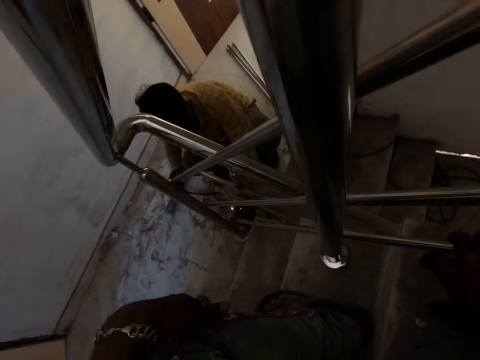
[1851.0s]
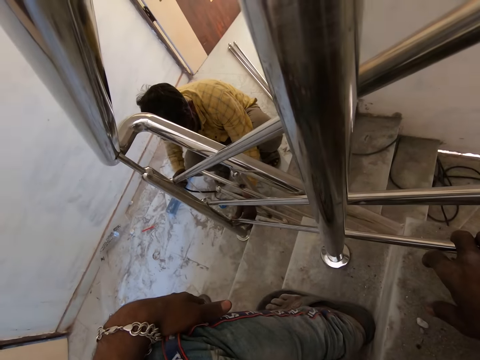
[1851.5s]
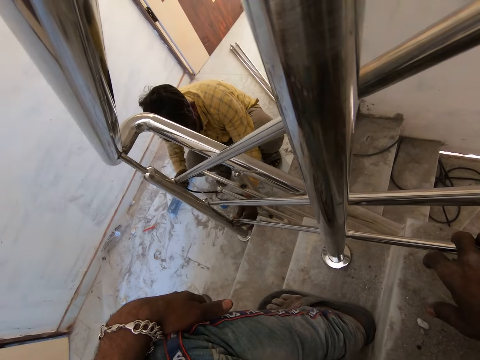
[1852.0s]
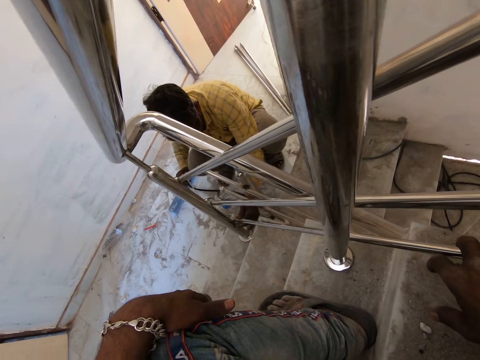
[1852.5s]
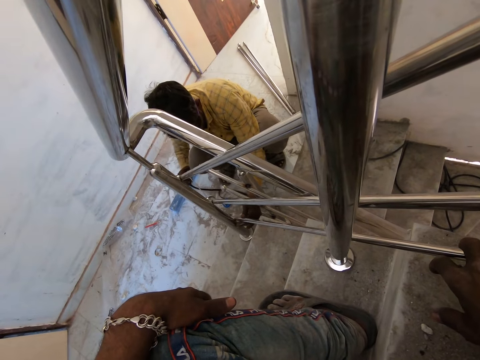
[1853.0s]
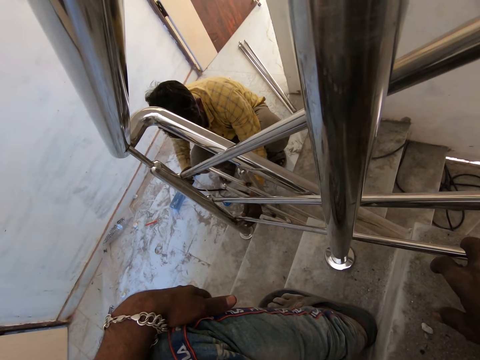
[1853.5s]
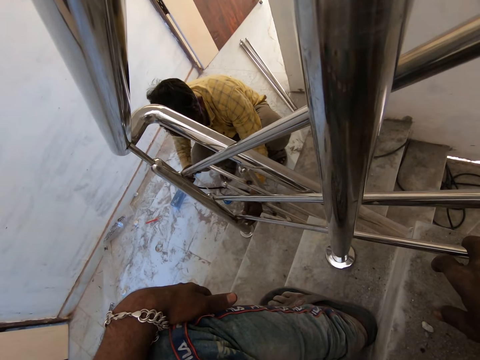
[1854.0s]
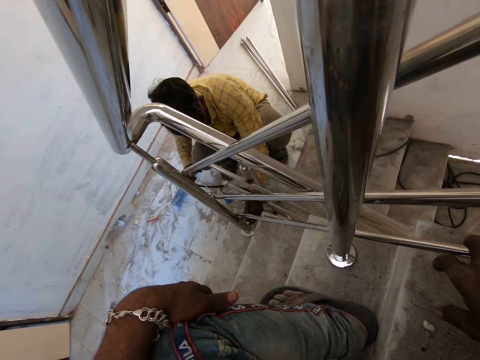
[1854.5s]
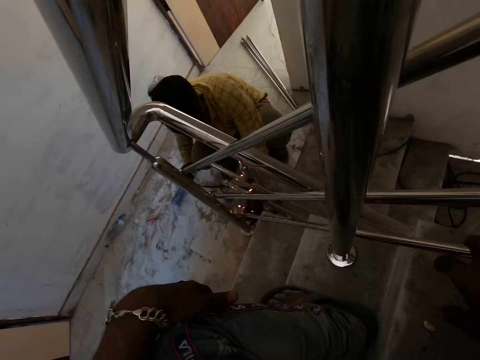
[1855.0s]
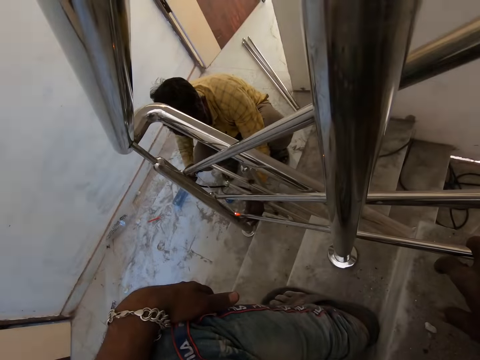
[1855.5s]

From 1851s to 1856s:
A man welds the metals.

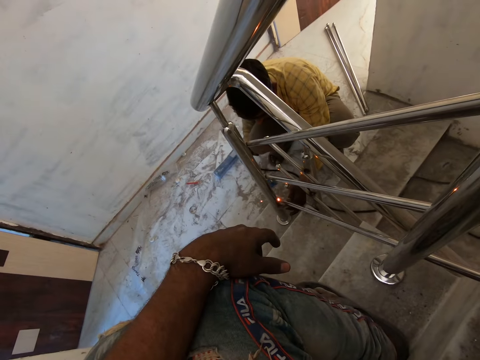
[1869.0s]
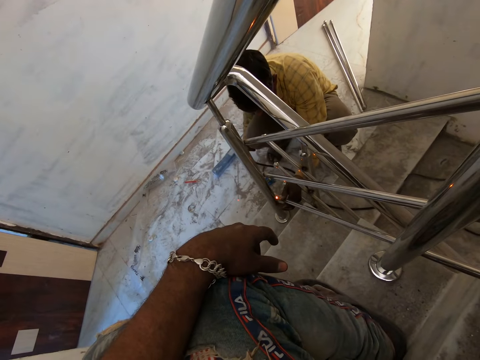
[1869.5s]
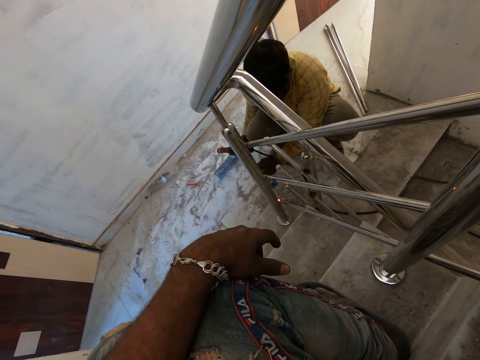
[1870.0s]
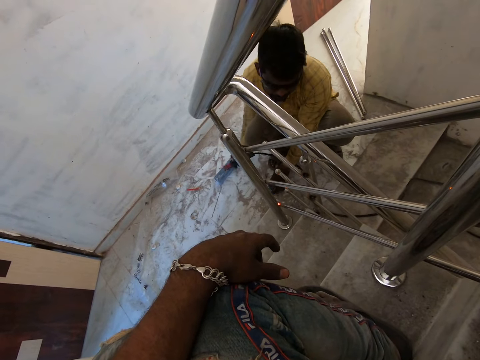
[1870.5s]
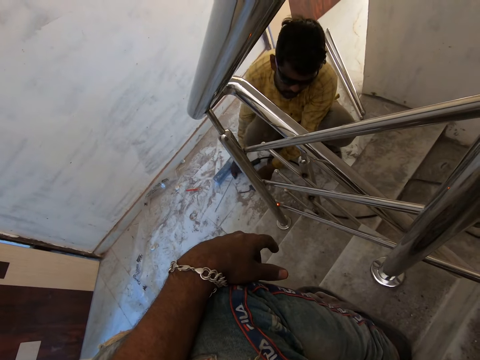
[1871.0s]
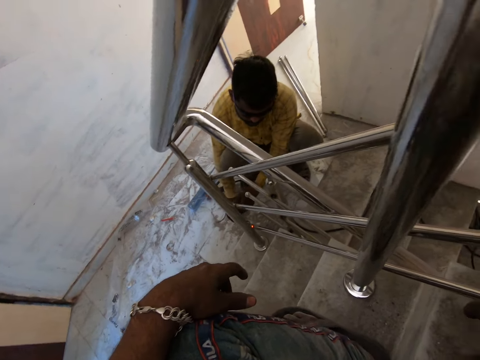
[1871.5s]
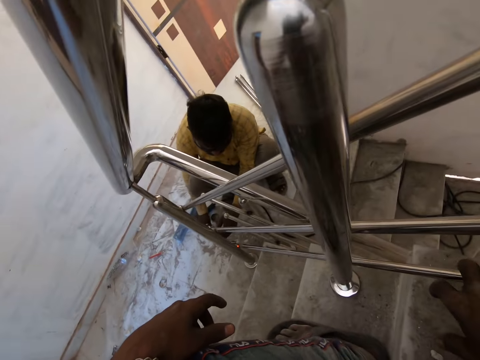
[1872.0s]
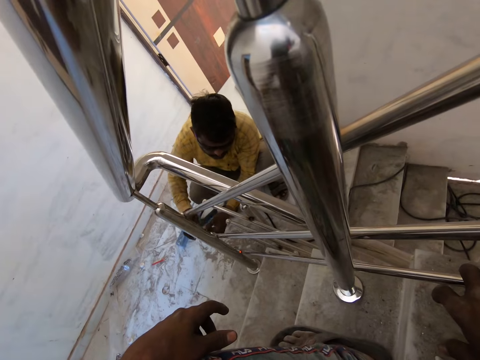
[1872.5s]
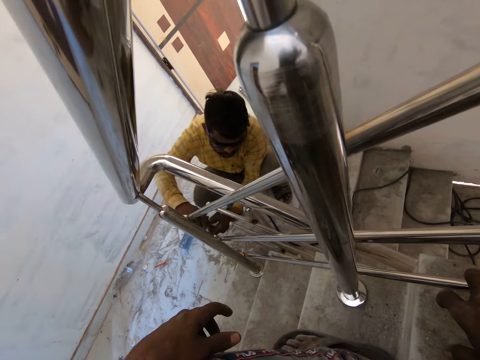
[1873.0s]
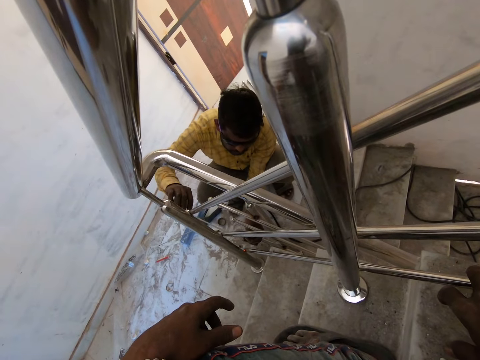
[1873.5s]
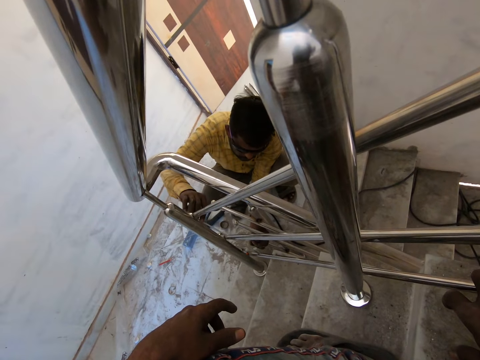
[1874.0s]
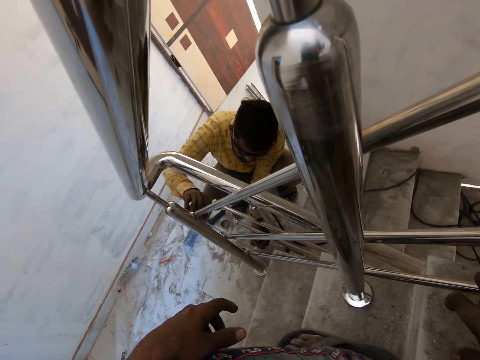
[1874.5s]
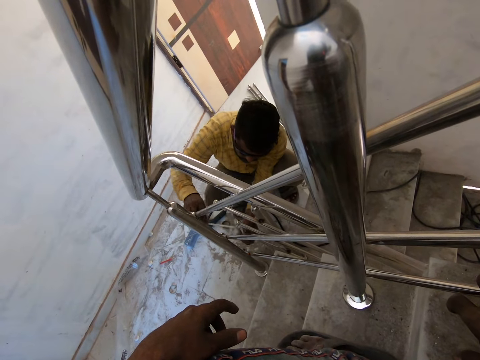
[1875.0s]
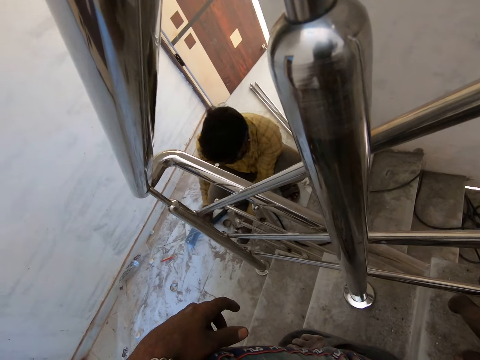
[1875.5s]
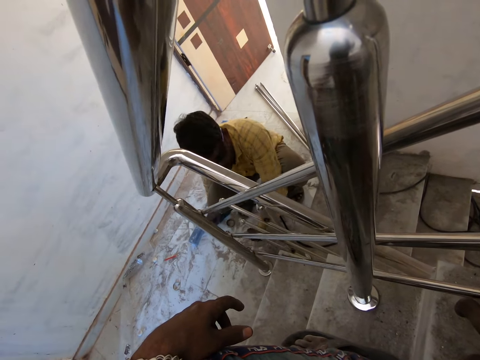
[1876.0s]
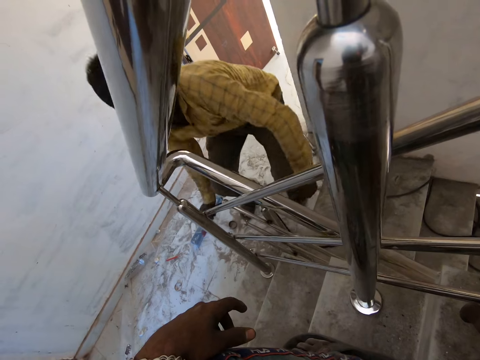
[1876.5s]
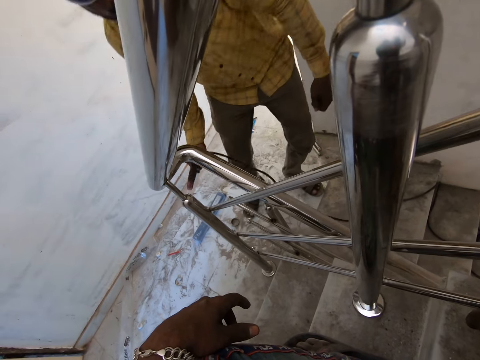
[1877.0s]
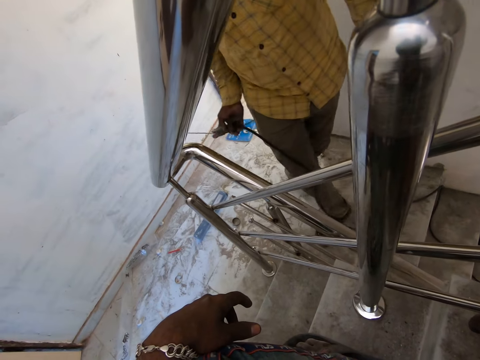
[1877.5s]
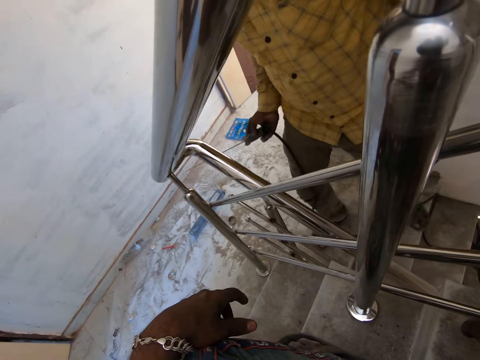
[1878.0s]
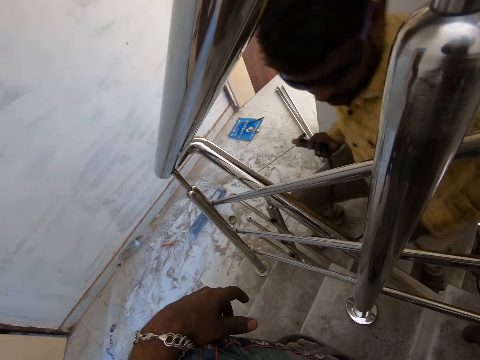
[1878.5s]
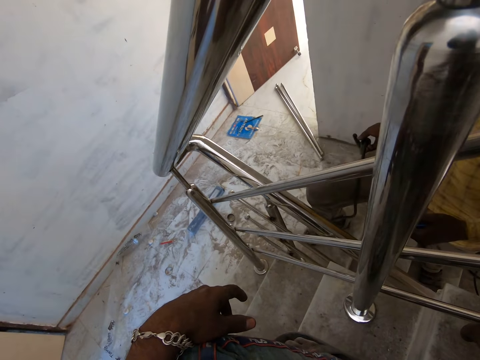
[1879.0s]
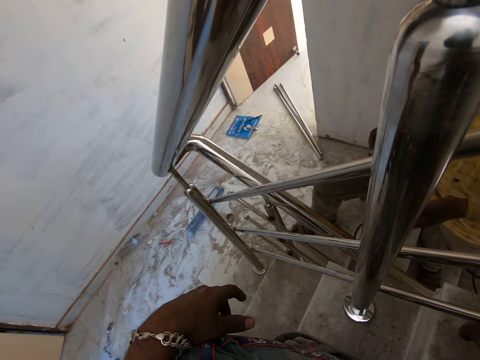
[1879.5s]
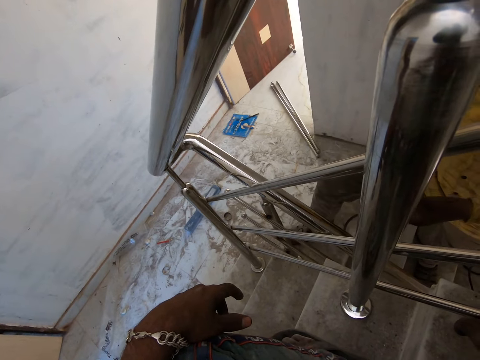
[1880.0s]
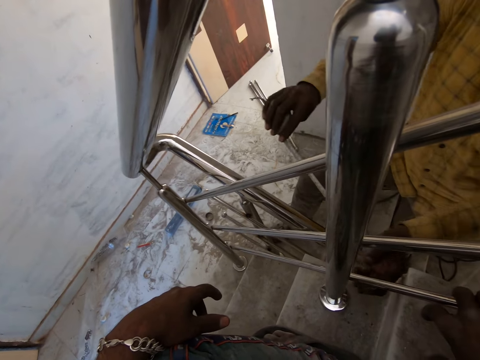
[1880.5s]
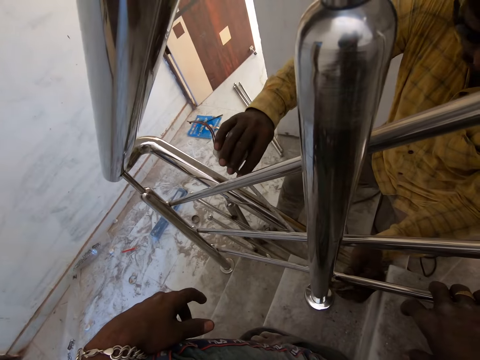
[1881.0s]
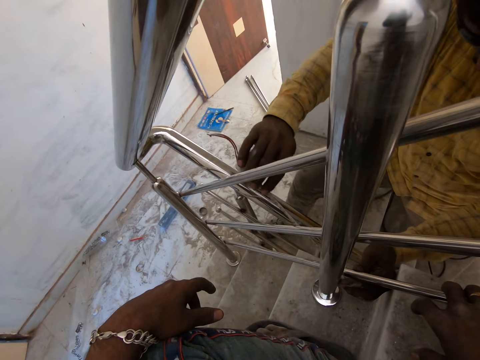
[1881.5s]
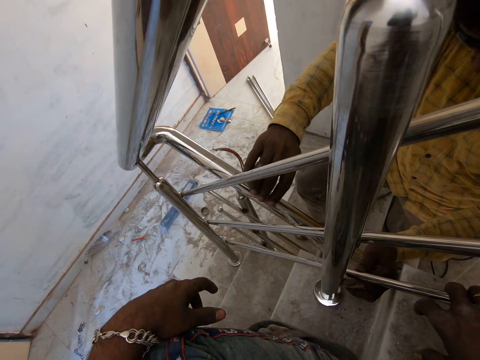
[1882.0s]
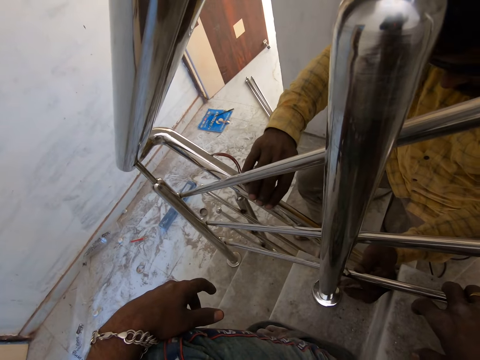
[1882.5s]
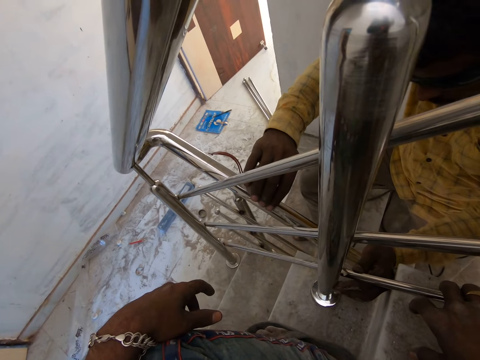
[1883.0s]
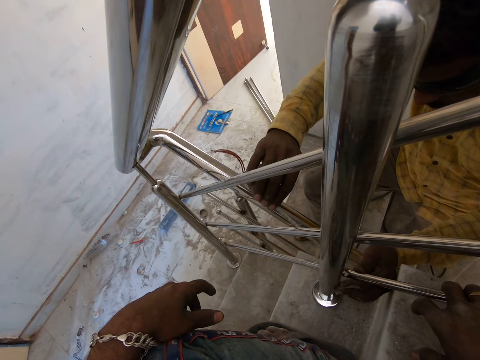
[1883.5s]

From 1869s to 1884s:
A man drops the electrode holder on the floor with his right hand. The man picks up the measuring tape from the floor with his right hand. The man measures the staircase rail with the measuring tape in his right hand. The man picks up the electrode holder from the floor with his right hand. The man measures the staircase rail with the measuring tape in his right hand.

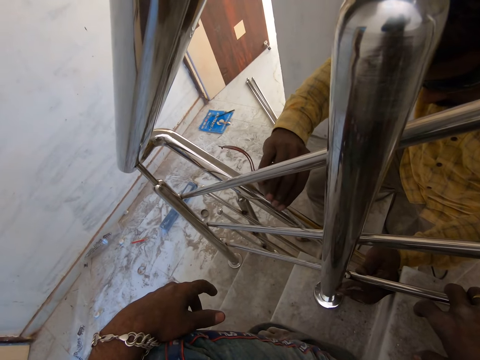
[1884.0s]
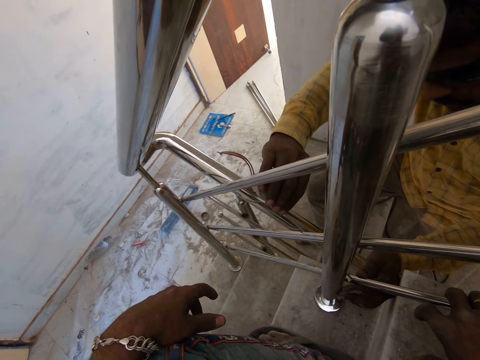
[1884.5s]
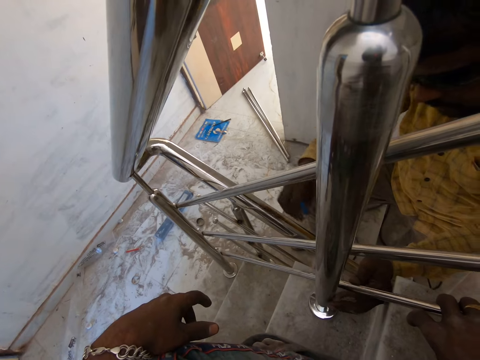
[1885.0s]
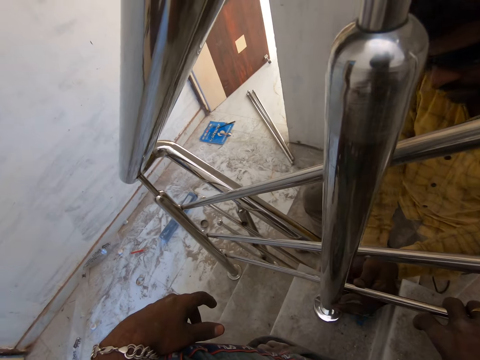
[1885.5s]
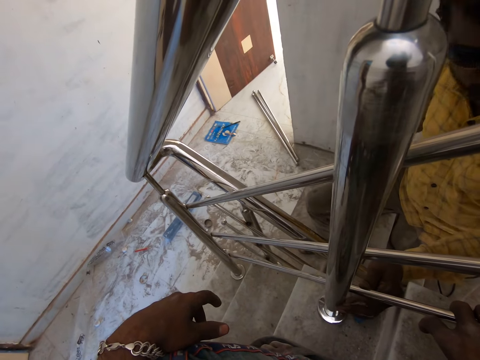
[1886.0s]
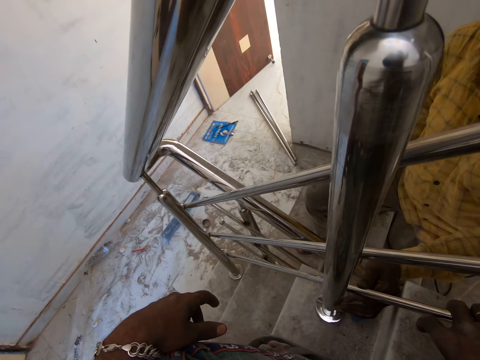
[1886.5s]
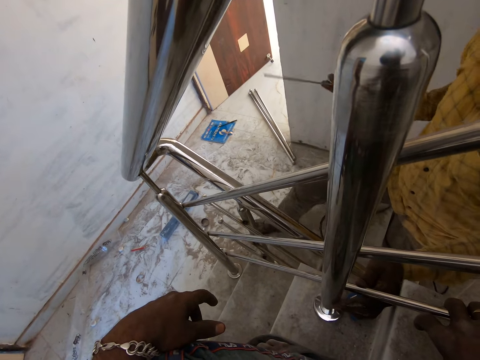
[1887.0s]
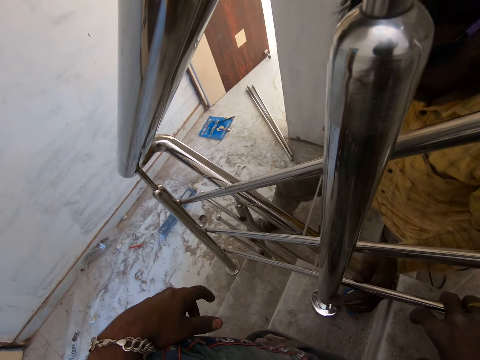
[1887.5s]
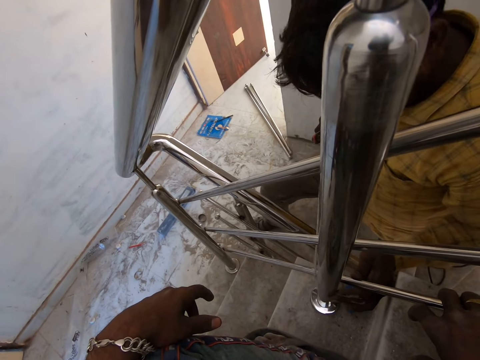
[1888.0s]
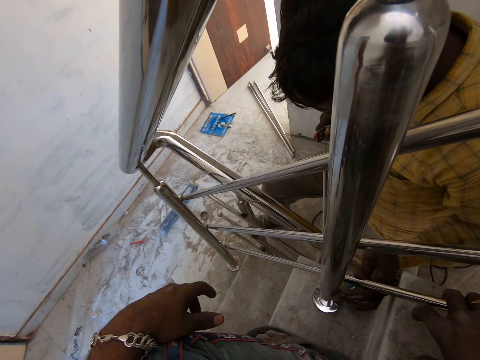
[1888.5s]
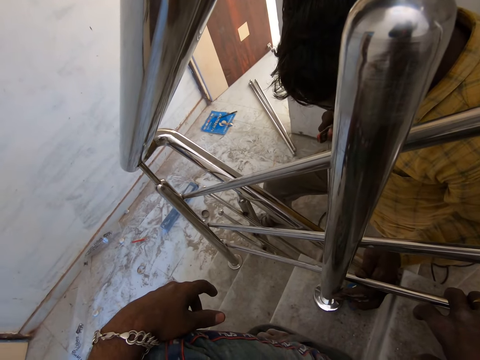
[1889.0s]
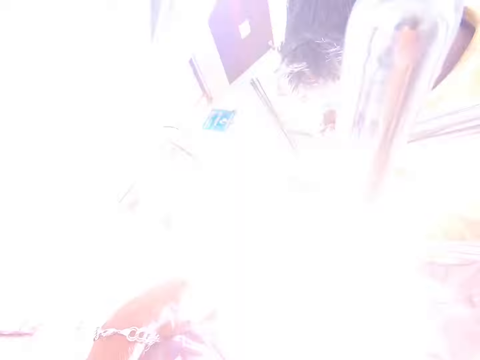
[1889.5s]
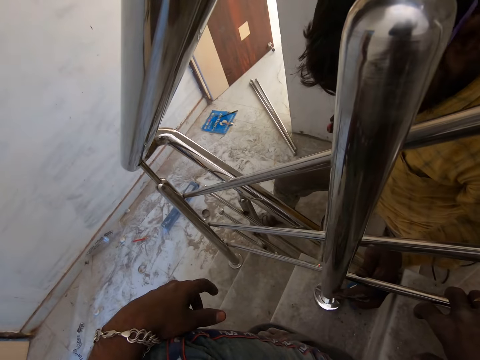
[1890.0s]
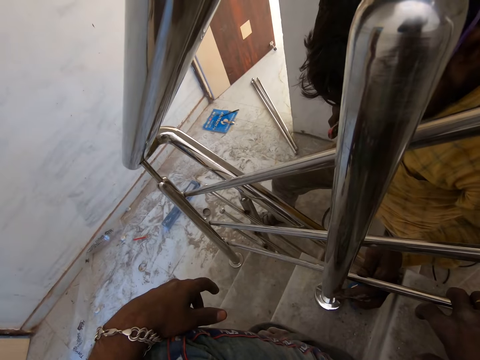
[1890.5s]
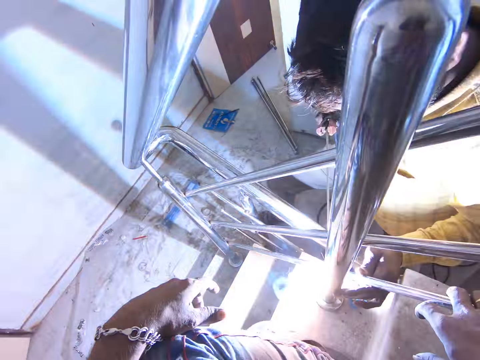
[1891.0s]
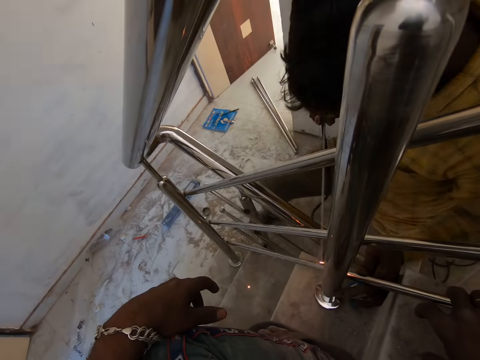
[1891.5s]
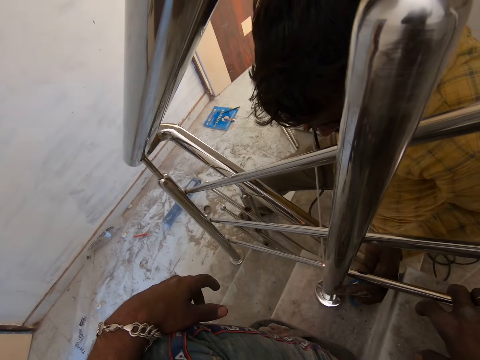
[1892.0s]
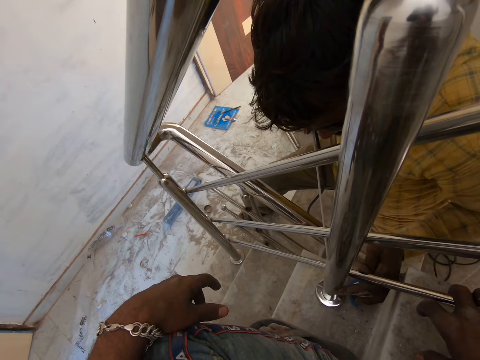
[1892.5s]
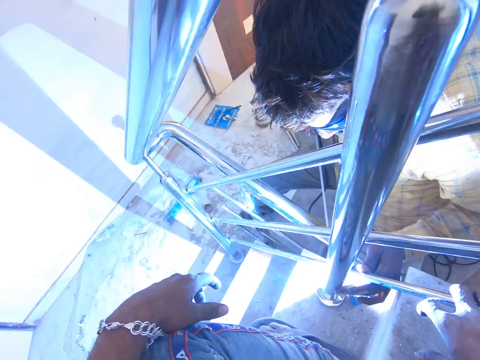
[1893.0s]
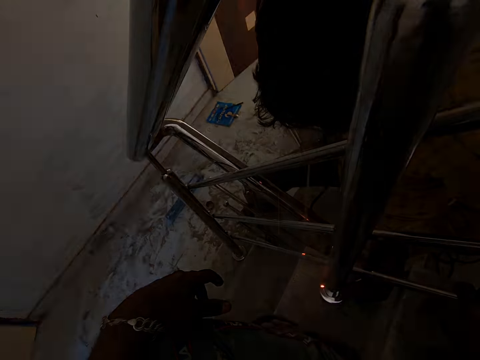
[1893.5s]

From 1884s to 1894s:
A man drops the measuring tape on the staircase with his right hand. The man welds the rail to the staircase rail with the electrode holder in his right hand.
